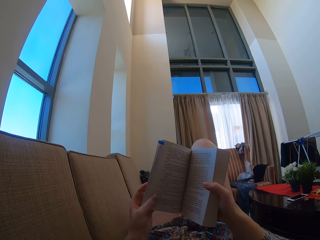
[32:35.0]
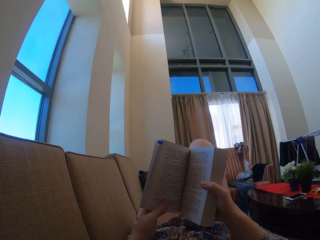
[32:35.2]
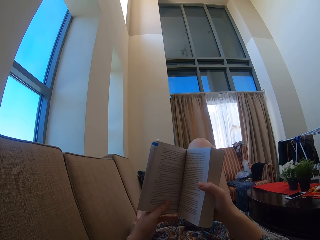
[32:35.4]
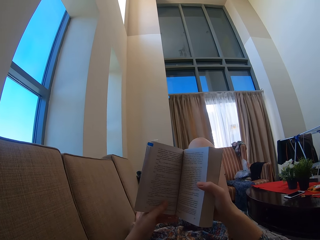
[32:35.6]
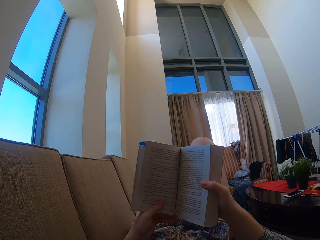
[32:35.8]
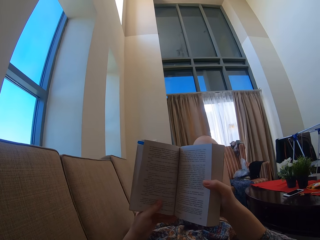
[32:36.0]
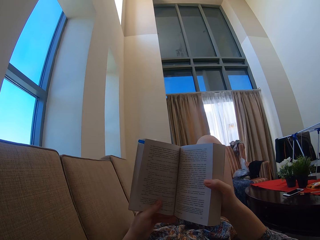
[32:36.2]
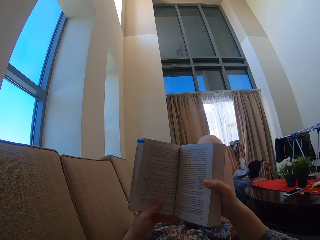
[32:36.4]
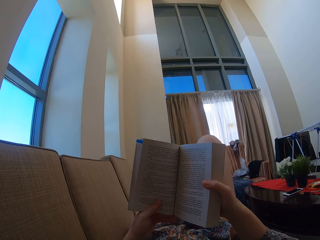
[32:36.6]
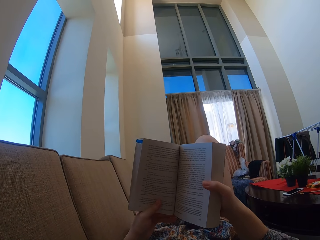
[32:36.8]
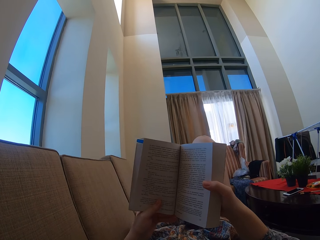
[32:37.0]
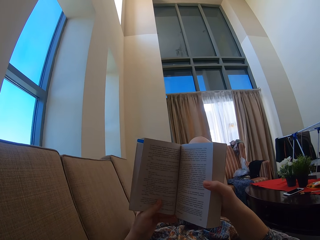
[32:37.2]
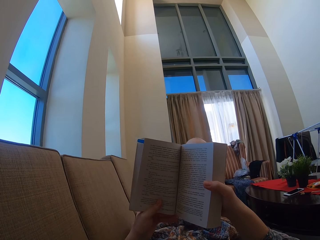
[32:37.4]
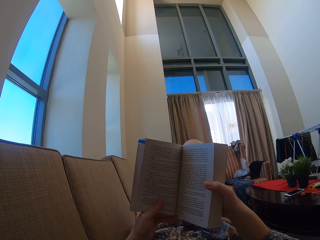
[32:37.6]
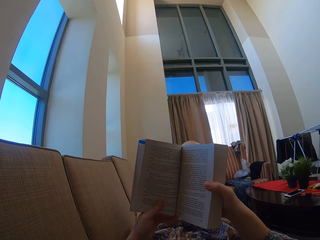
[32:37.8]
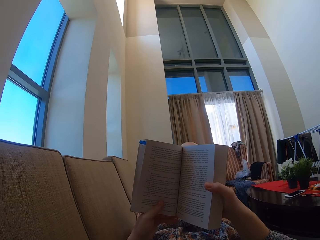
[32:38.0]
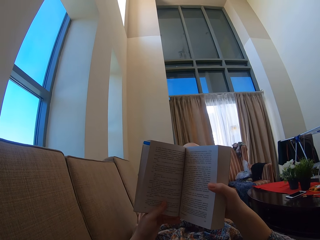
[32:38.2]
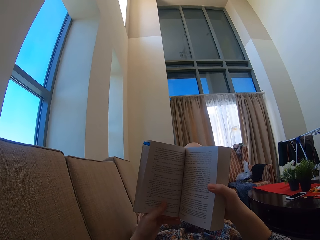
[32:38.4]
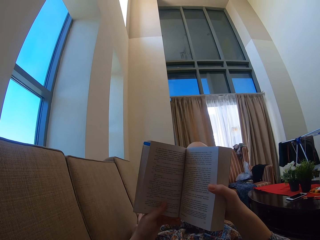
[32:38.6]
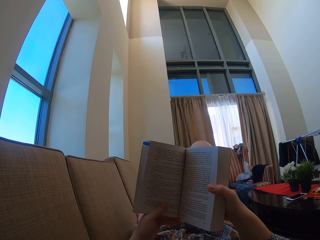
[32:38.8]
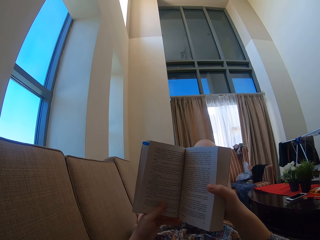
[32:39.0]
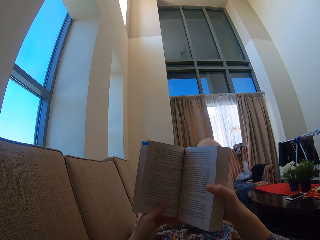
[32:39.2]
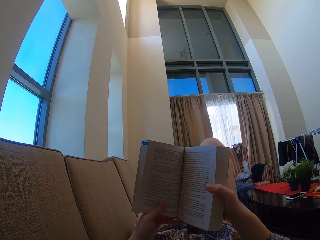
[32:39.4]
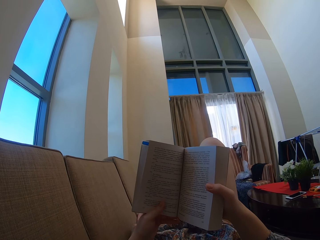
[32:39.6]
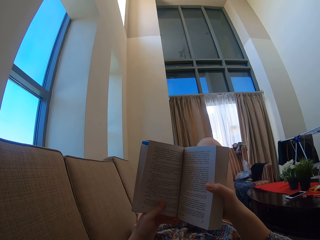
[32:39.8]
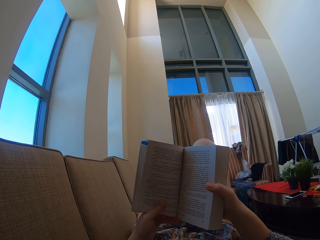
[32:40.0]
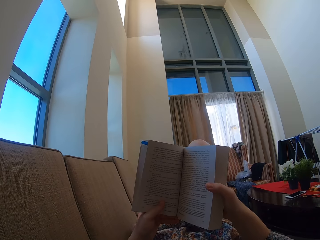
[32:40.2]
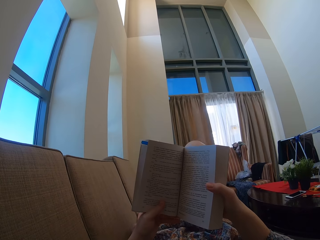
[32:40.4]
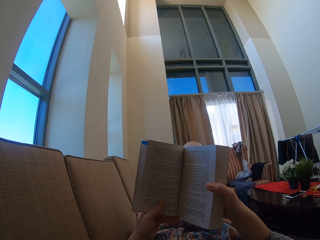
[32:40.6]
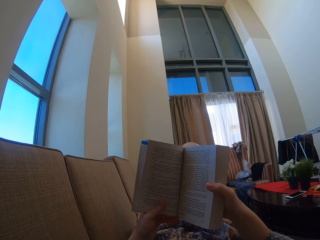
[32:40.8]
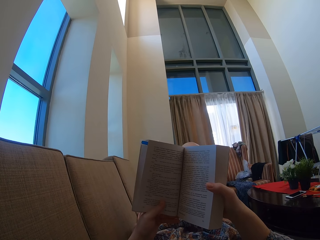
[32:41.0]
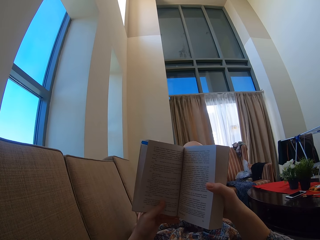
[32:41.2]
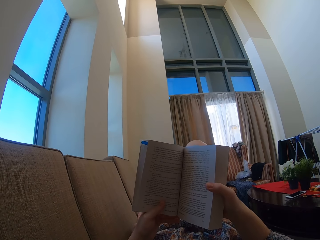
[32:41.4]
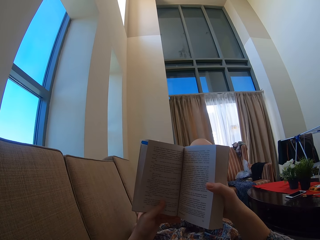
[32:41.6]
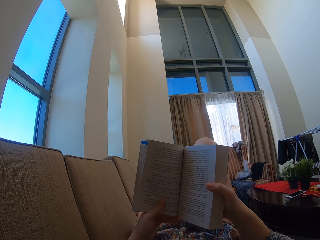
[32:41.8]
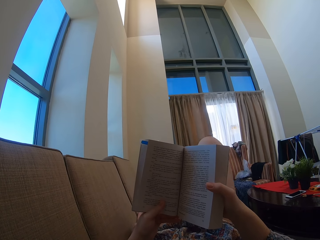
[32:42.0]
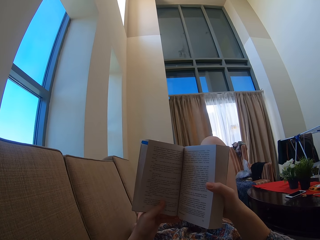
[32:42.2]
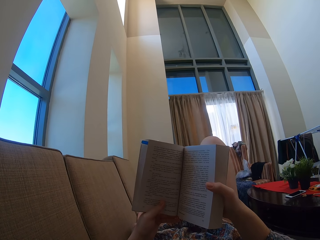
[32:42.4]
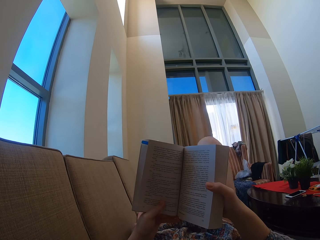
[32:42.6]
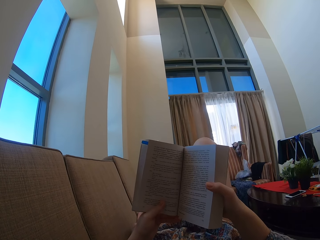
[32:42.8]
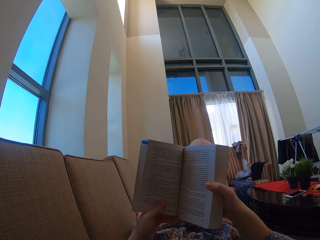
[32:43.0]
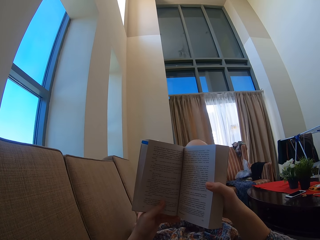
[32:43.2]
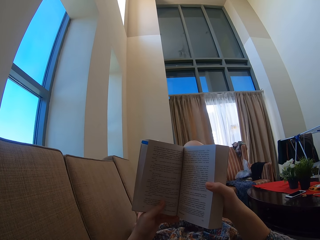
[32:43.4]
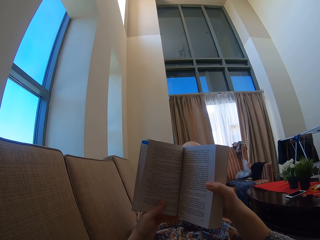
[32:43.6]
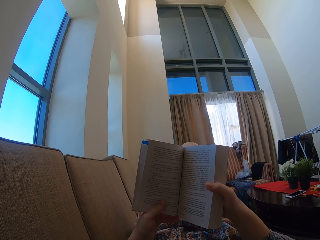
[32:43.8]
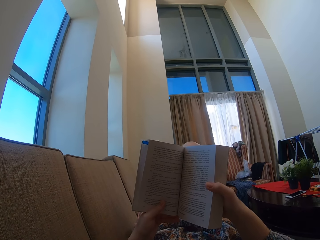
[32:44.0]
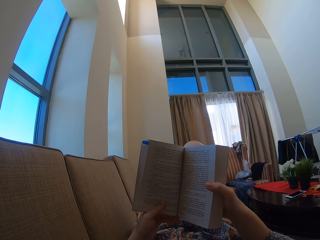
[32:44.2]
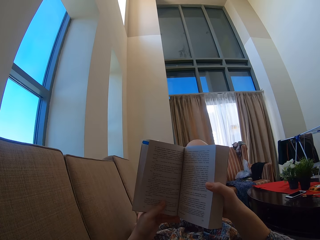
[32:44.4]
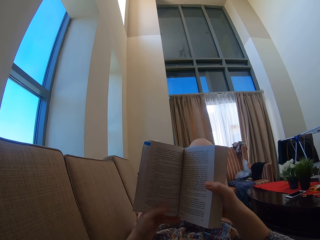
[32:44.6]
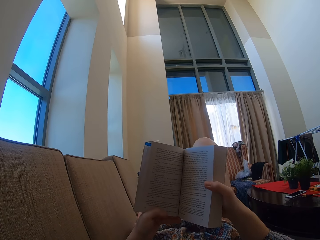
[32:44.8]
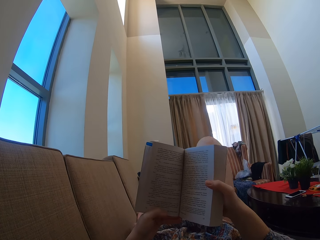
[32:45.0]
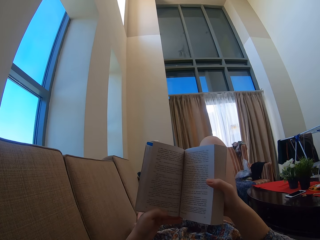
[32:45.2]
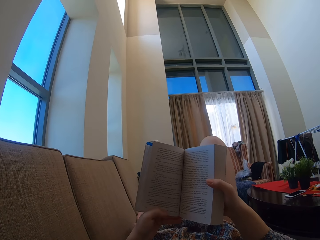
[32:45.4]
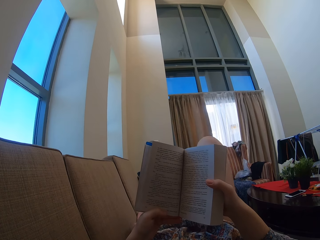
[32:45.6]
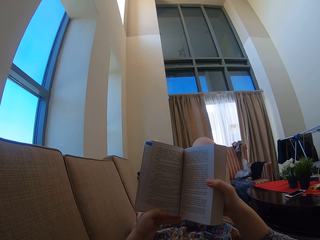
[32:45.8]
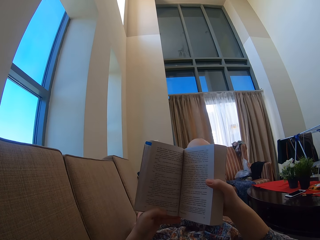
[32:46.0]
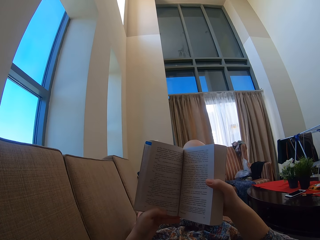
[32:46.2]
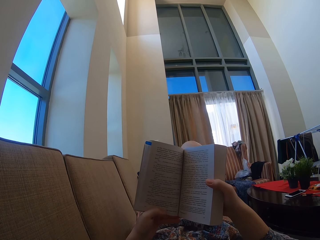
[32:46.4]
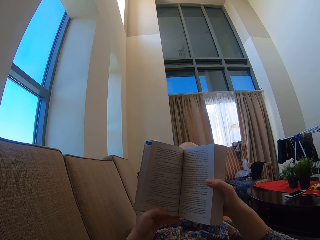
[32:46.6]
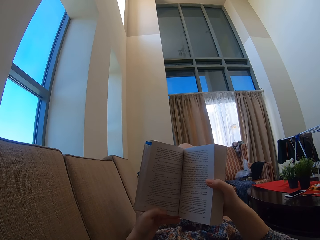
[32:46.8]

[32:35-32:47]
The camera wearer moves the hand. They stare at the book.

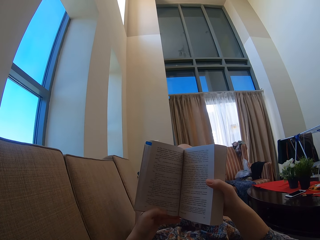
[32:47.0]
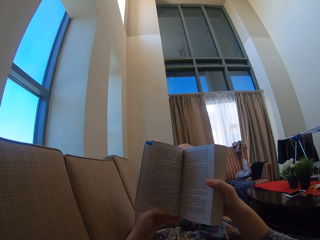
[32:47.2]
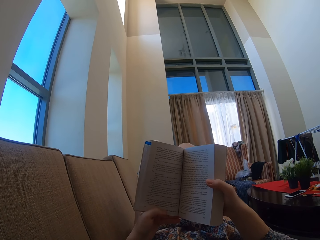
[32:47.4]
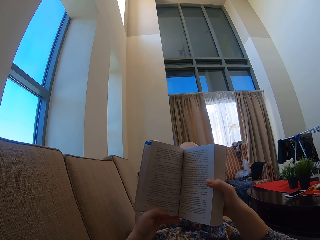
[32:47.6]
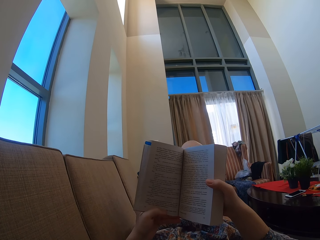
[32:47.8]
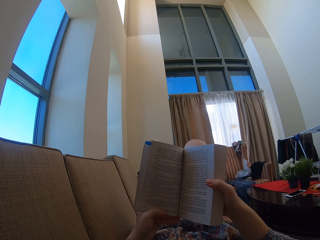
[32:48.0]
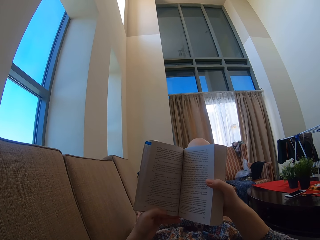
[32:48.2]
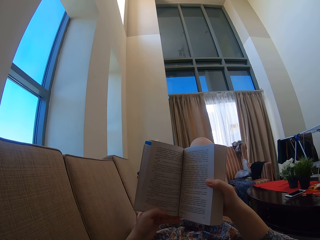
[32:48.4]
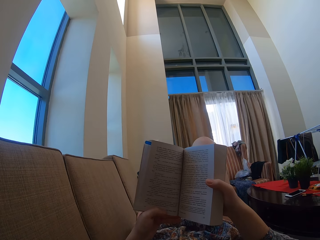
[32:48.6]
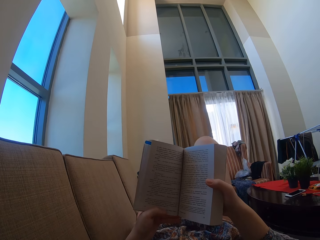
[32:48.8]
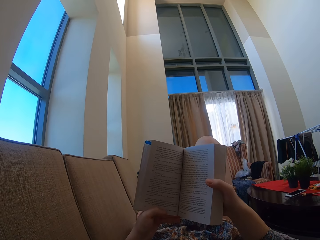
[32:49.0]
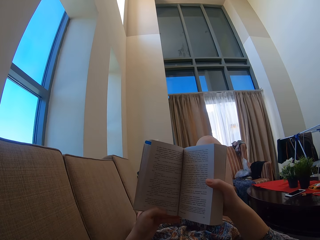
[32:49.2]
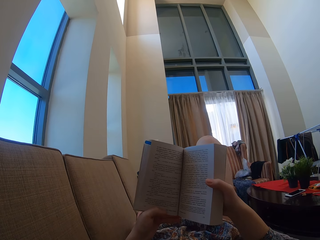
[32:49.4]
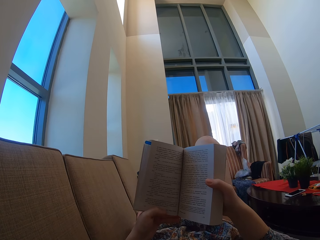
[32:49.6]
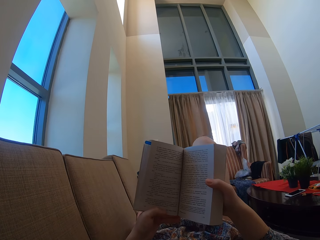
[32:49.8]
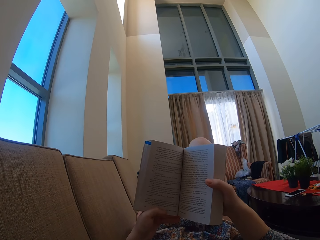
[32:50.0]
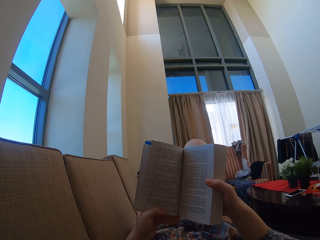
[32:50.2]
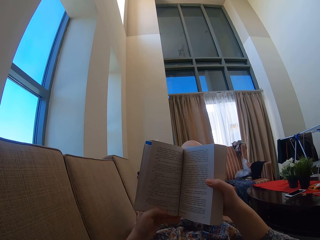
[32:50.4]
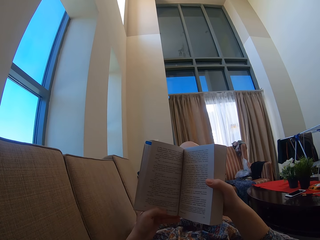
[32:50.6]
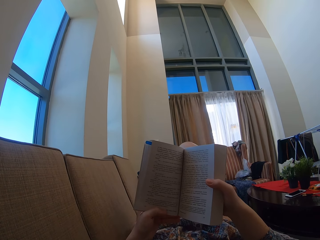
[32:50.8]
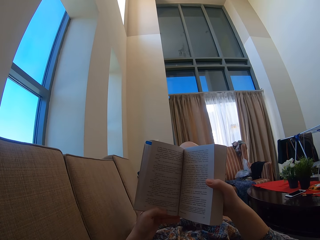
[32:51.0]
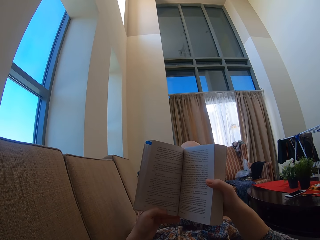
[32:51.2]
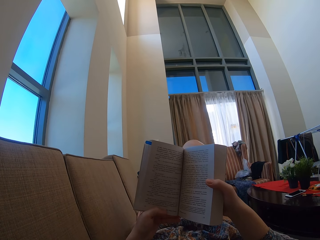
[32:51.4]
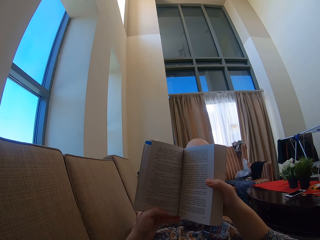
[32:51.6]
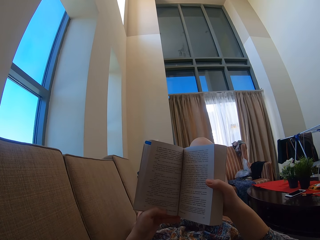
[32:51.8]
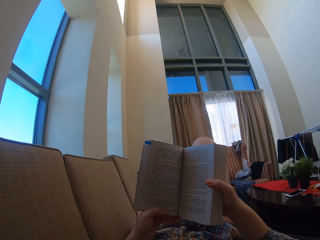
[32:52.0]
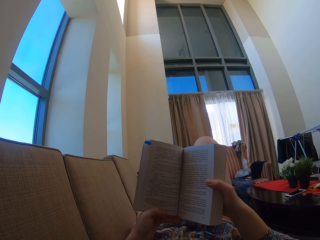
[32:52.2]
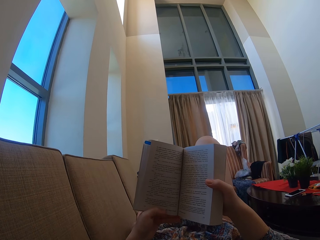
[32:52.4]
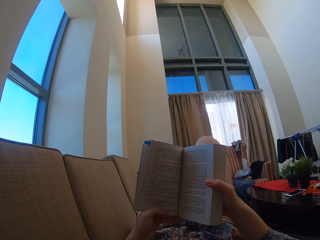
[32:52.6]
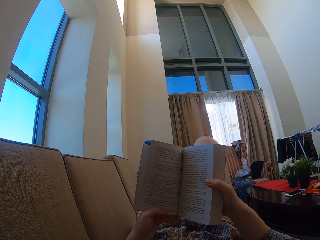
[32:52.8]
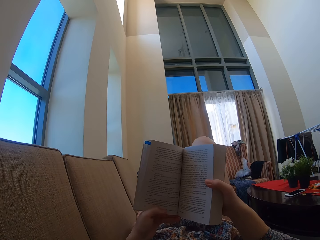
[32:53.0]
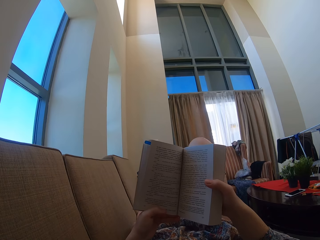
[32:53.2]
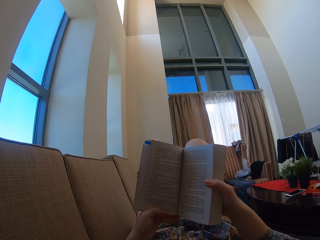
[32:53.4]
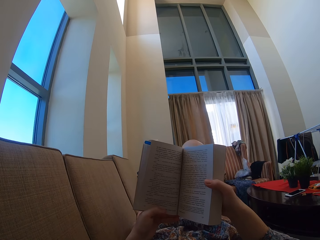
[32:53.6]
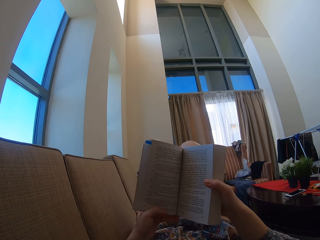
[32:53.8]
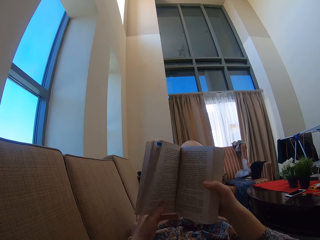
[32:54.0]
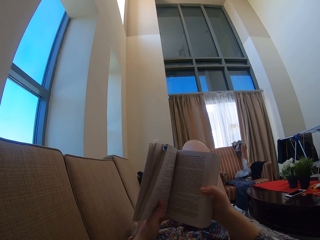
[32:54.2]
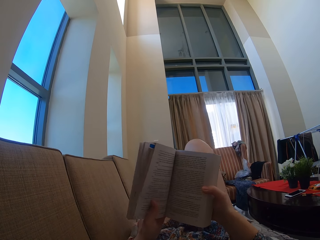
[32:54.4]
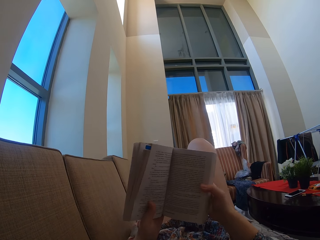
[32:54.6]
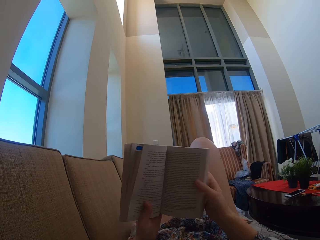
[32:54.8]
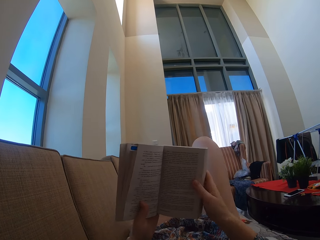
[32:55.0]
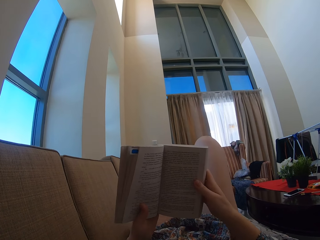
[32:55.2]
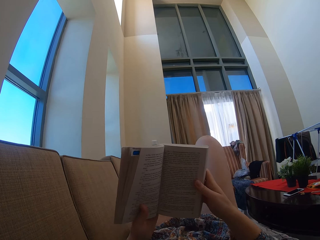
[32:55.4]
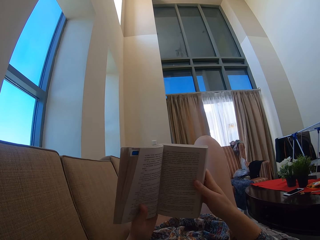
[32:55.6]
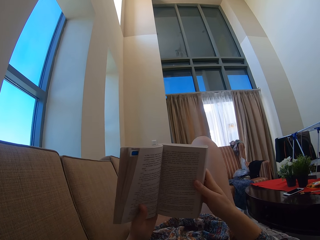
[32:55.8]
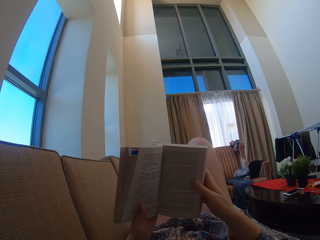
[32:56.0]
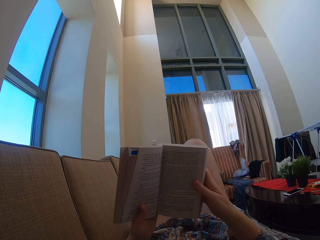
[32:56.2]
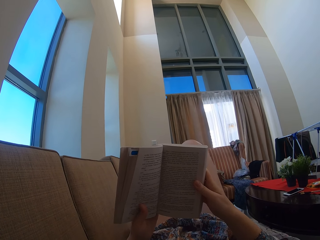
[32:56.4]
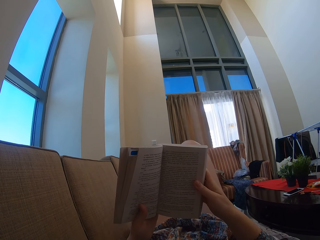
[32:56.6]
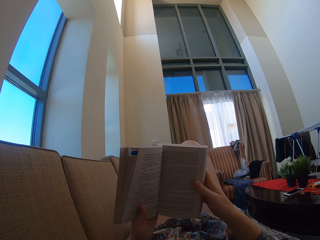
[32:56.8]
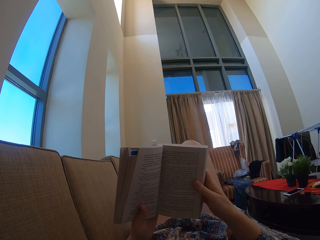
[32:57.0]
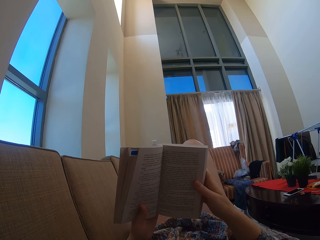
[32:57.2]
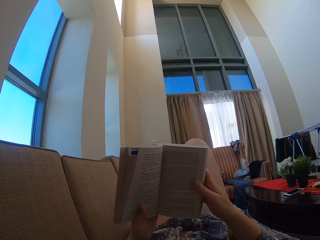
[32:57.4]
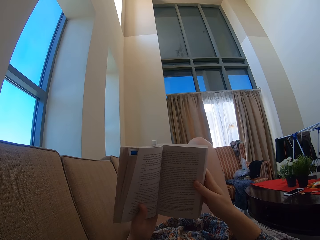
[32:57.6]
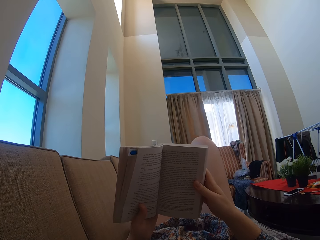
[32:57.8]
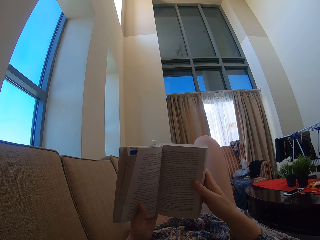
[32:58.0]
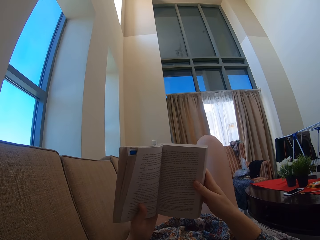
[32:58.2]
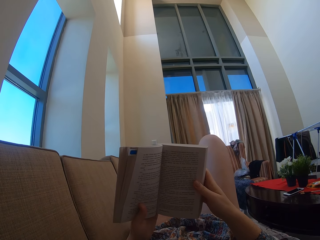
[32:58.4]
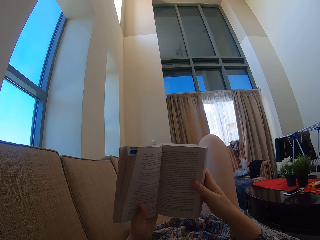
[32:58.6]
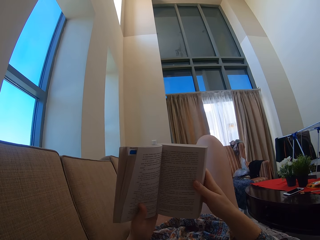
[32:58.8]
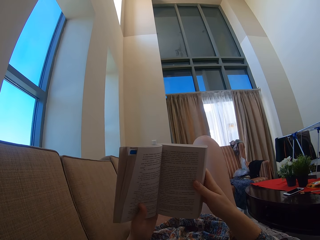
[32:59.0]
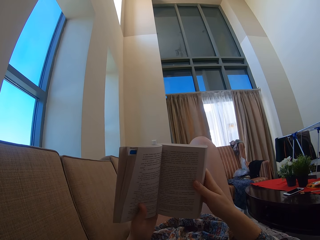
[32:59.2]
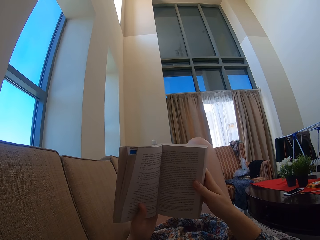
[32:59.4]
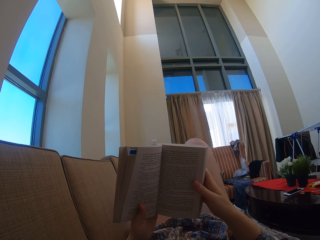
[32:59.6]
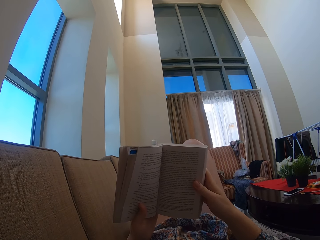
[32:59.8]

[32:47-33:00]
The camera wearer turns the book.
